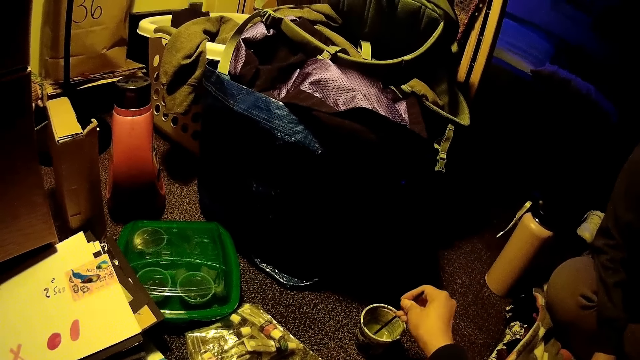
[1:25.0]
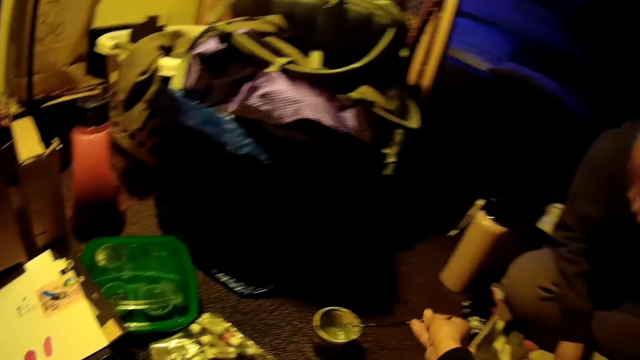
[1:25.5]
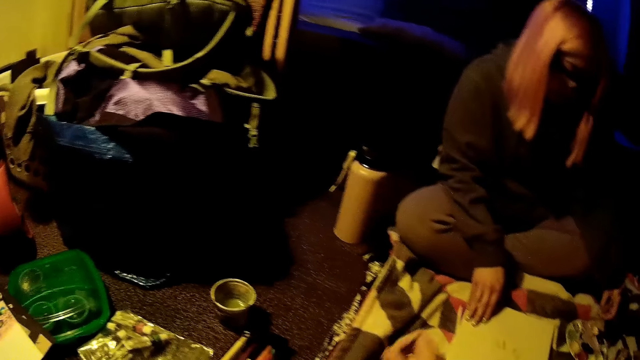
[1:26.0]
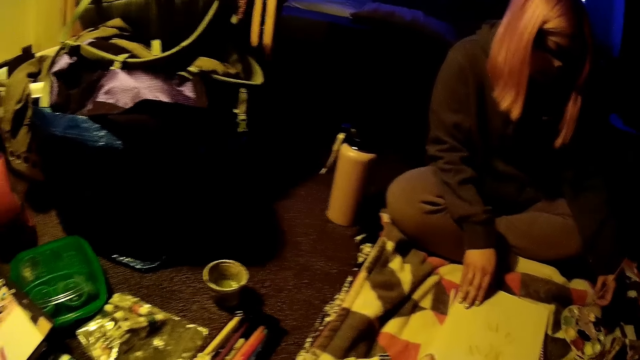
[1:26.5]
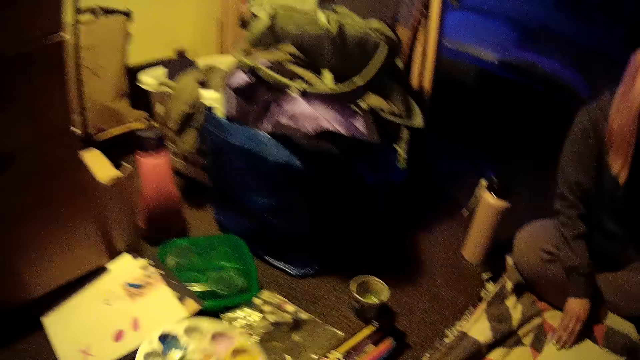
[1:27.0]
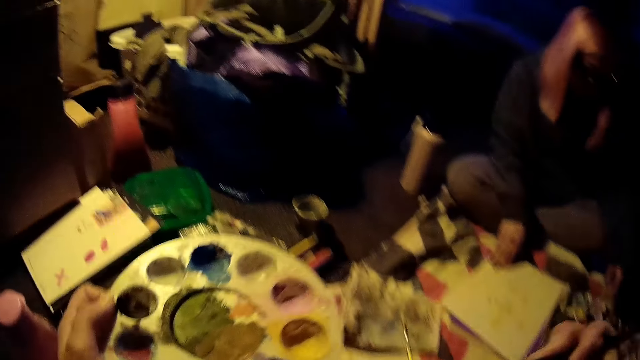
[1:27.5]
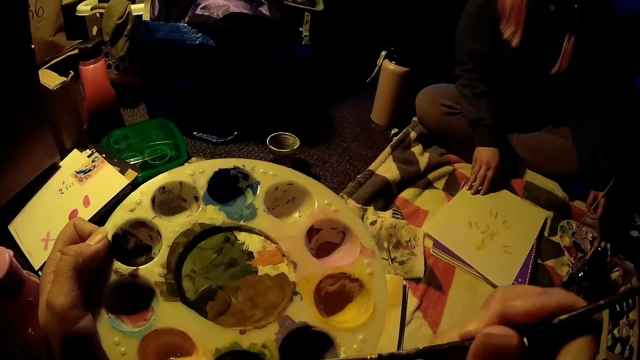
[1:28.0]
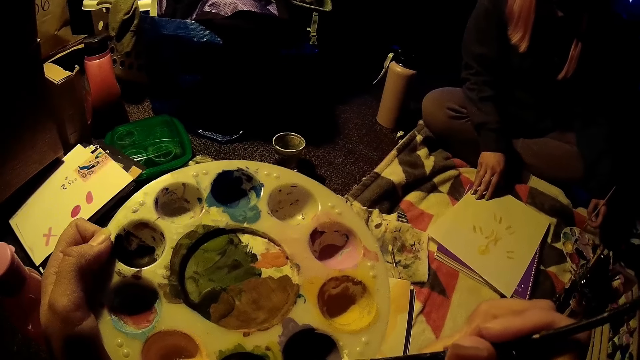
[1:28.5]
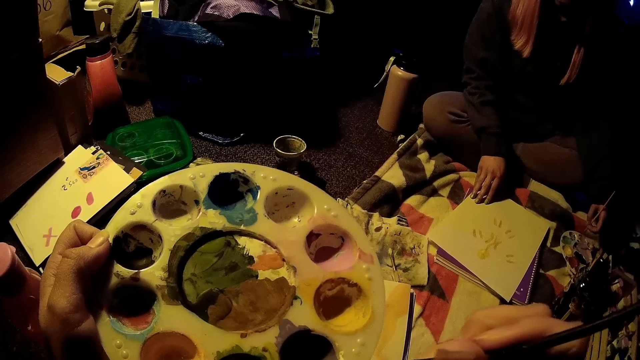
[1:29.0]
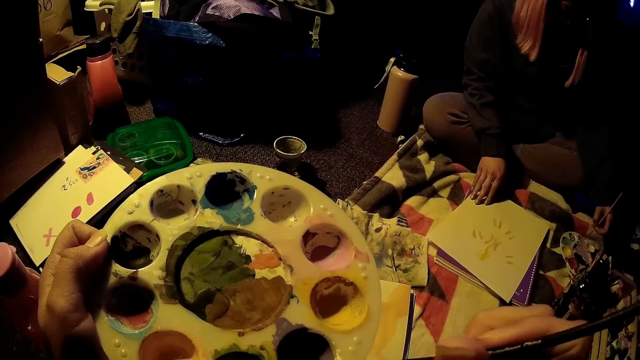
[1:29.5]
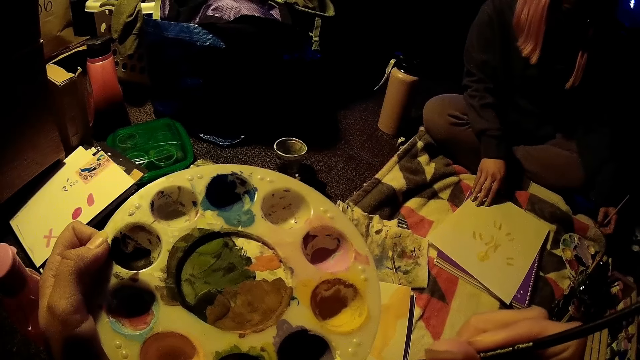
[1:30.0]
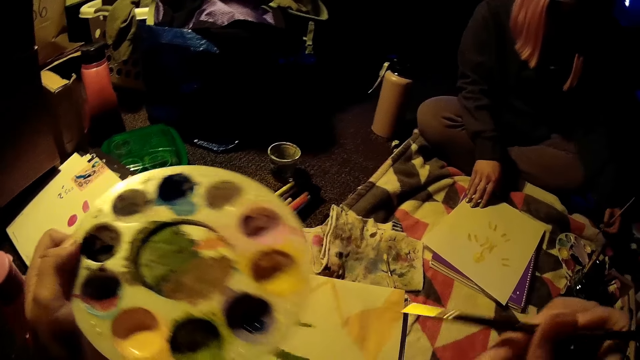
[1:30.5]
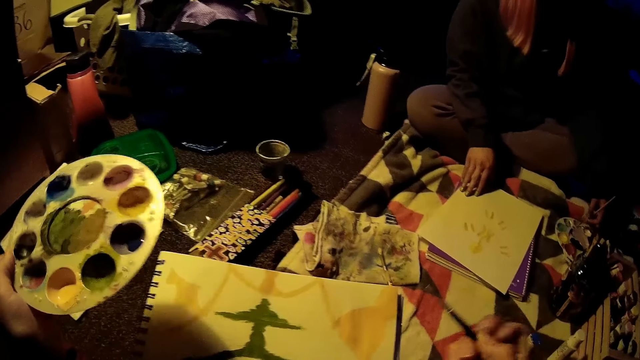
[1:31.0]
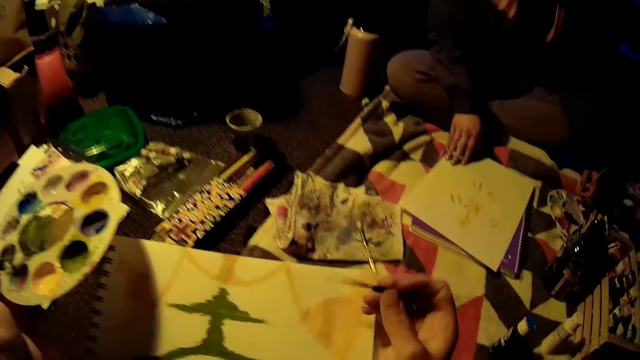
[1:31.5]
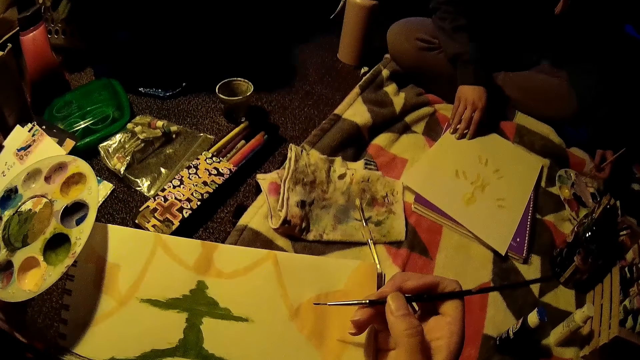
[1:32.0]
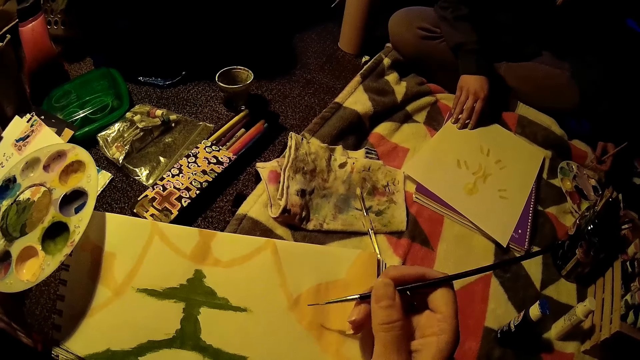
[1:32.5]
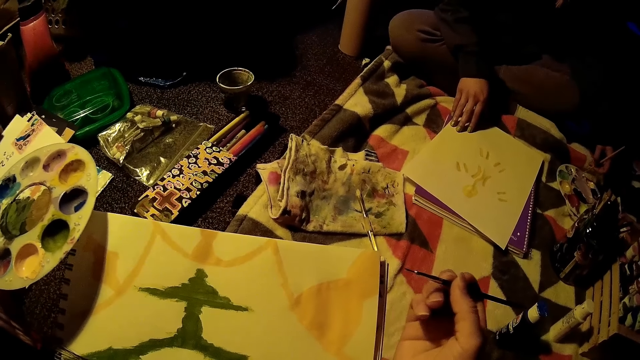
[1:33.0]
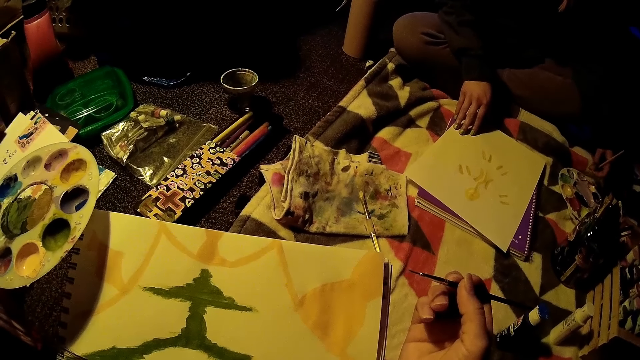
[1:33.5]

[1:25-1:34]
A lady dips the paintbrush in paint. The camera wearer picks the paint palette from the floor with her left hand. She inserts the brush in her right hand into the paint palette in her left hand.

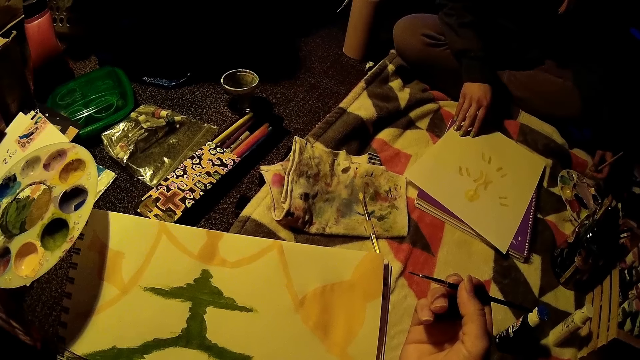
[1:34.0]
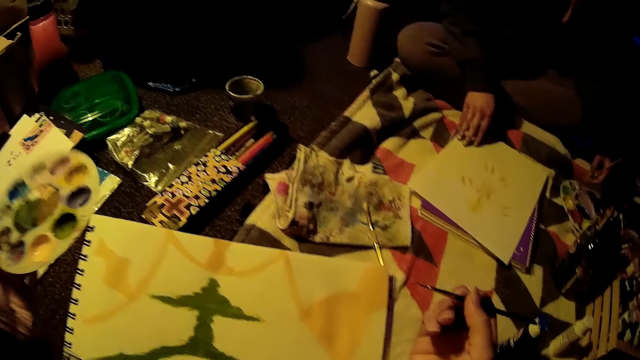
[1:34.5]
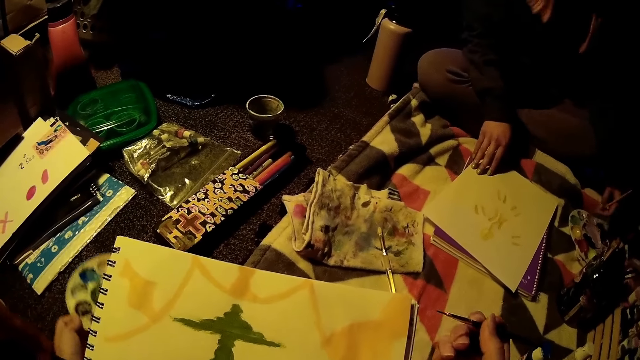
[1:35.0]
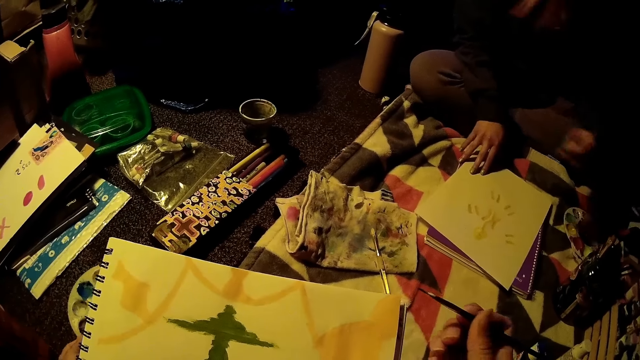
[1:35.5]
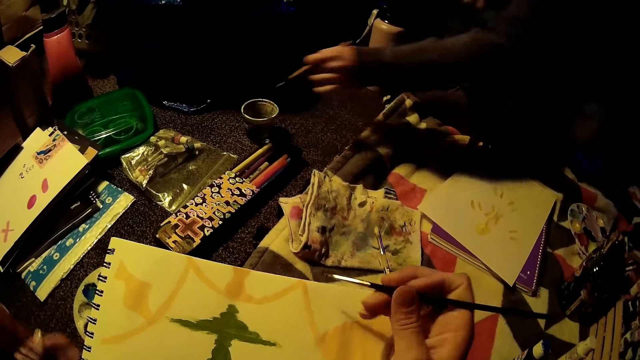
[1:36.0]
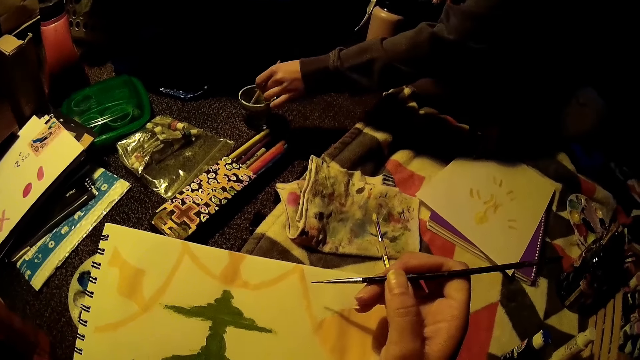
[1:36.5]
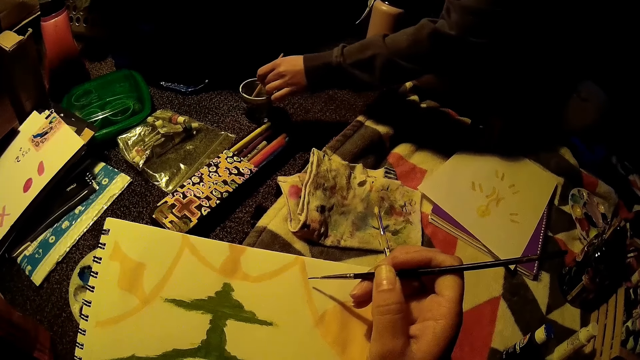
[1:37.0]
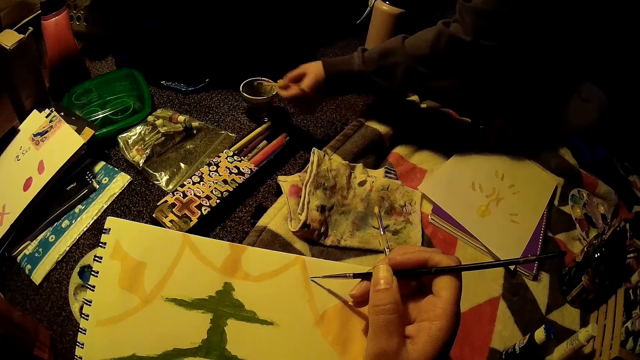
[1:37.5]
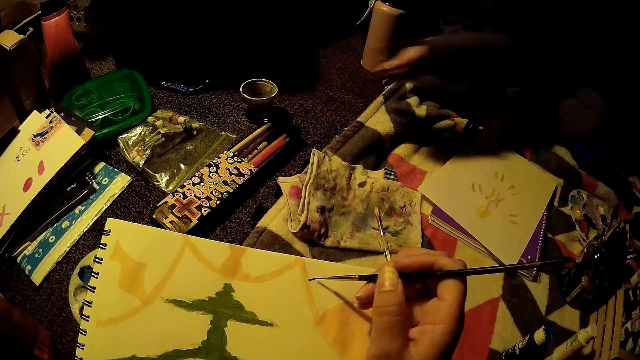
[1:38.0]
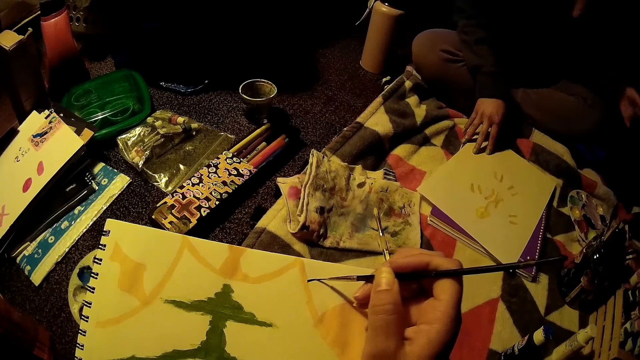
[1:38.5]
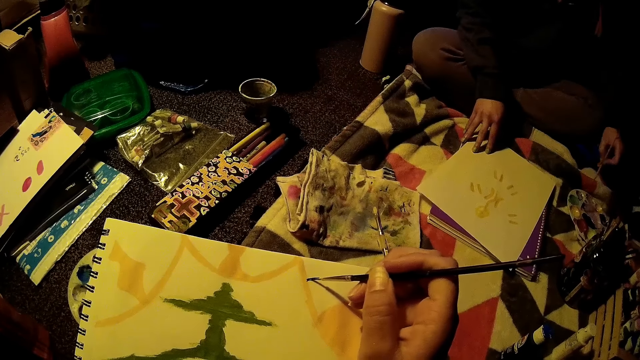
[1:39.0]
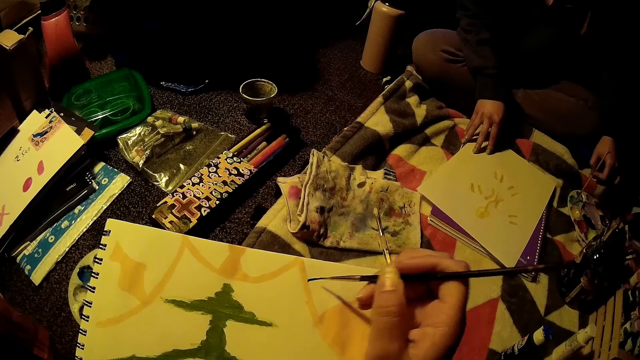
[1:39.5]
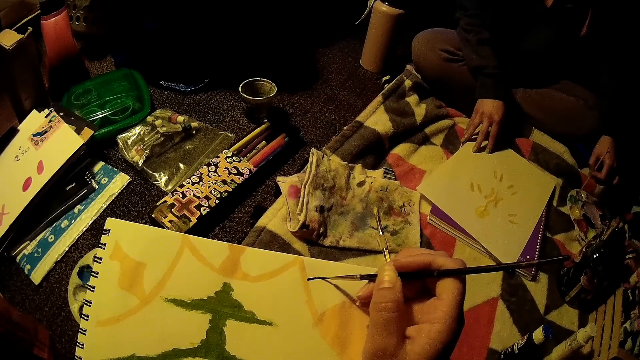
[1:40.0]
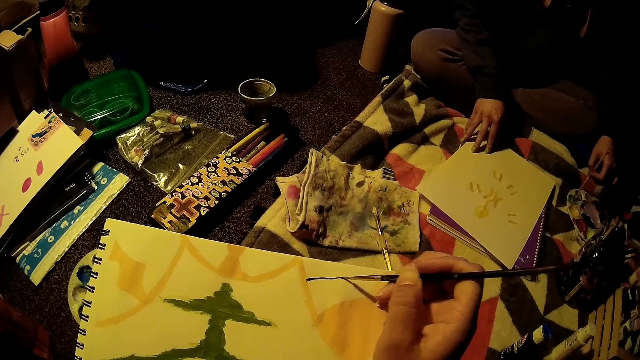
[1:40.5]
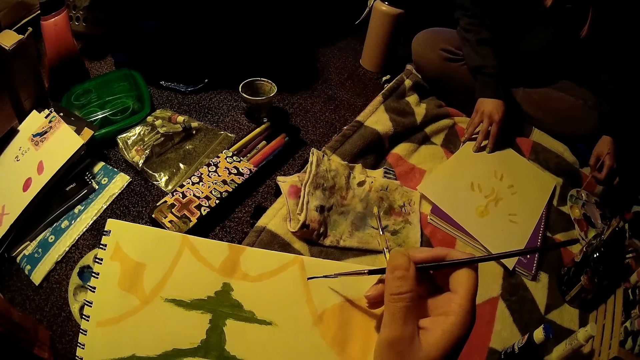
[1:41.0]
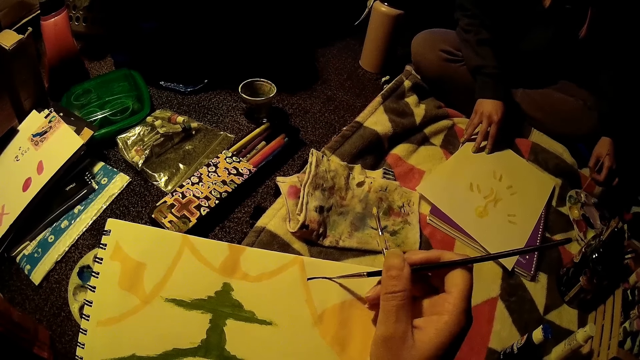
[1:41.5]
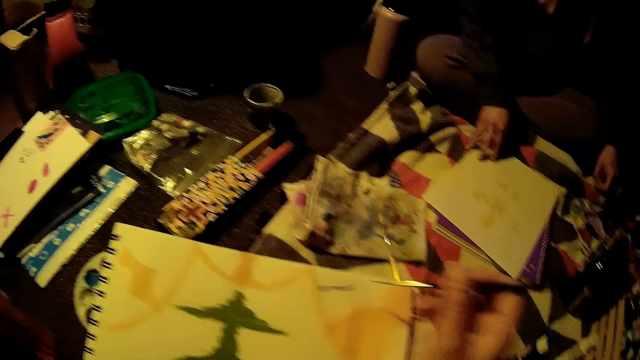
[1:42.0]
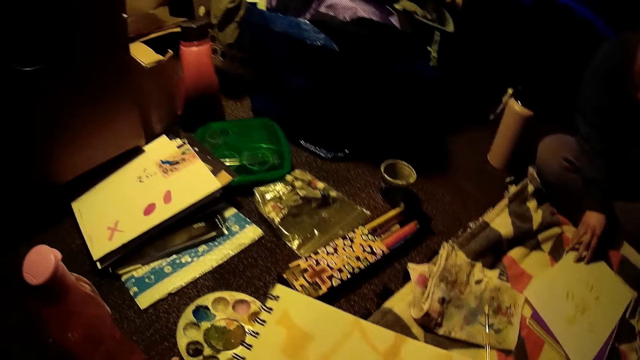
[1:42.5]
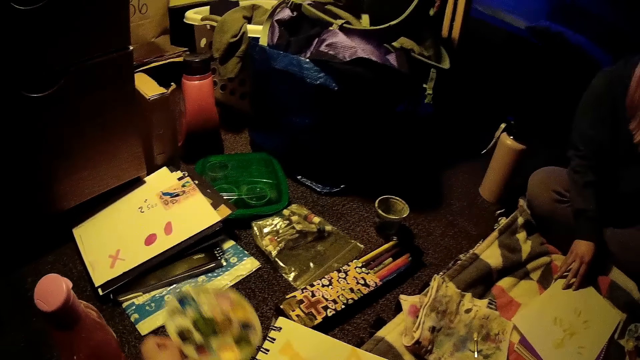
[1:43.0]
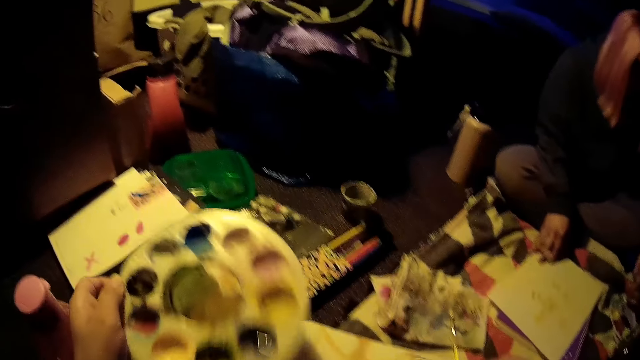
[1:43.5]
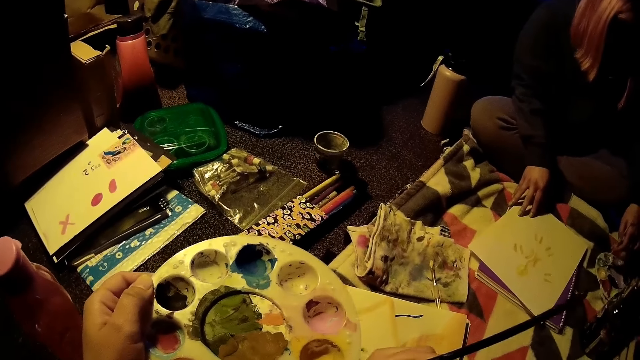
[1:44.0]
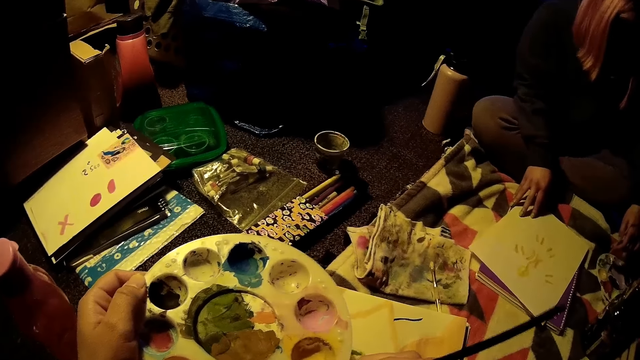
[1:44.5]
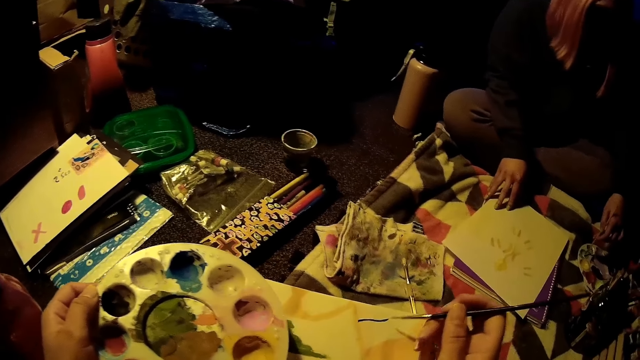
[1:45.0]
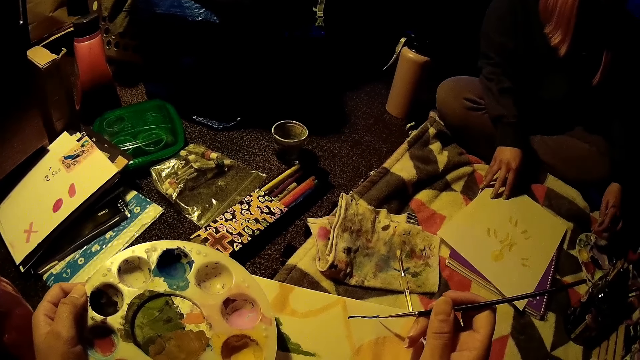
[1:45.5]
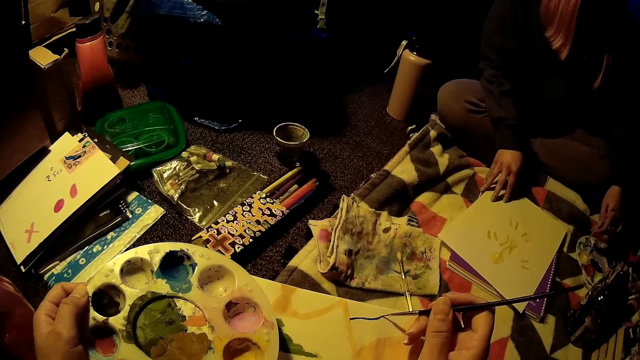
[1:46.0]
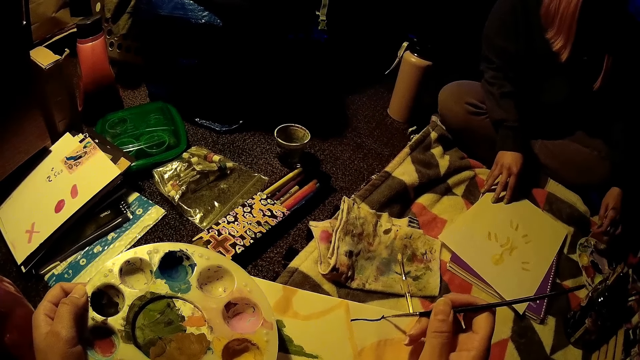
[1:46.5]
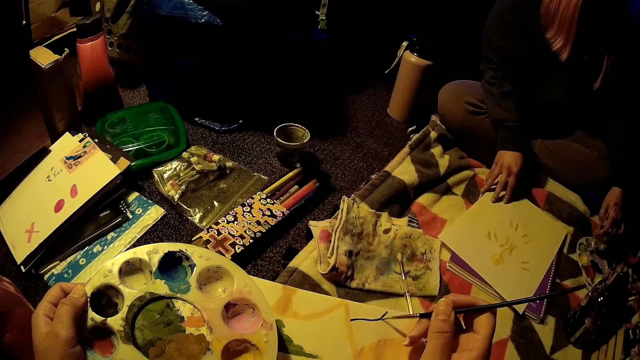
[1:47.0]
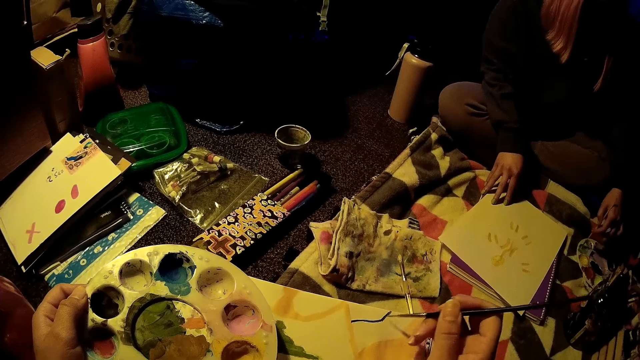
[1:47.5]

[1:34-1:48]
The camera wearer drops the paint palette on the floor with her left hand. A woman rinses the brush in a cup of water on the floor with her left hand. The camera wearer draws on the drawing sheet with the brush in her right hand. The woman inserts the brush into the paint palette with her left hand. The camera wearer picks the paint palette from the floor with her left hand. She dips the paintbrush in the paint. She draws on the drawing sheet with the brush in her right hand.
